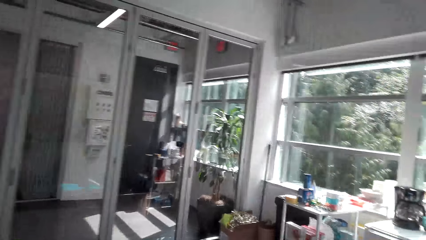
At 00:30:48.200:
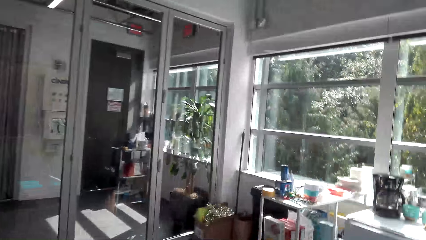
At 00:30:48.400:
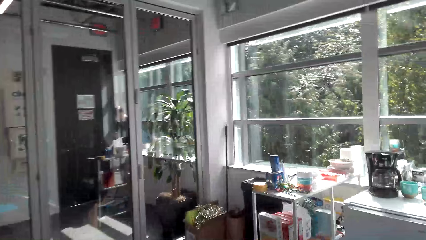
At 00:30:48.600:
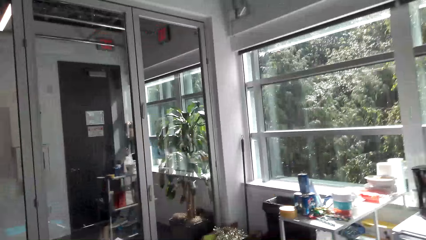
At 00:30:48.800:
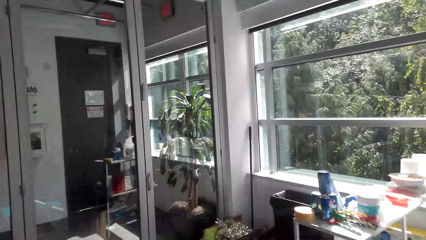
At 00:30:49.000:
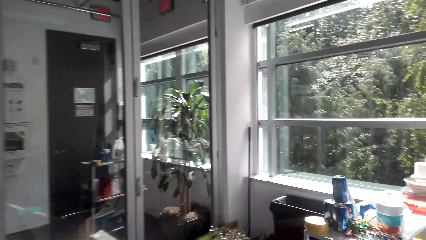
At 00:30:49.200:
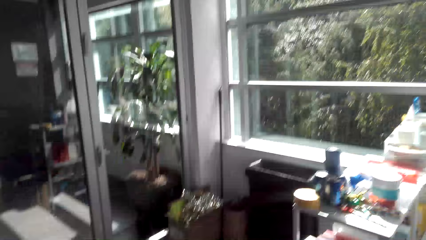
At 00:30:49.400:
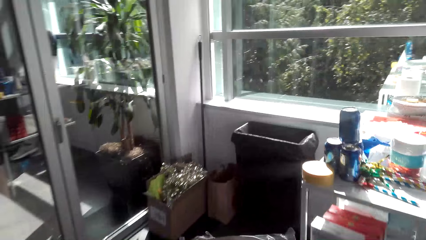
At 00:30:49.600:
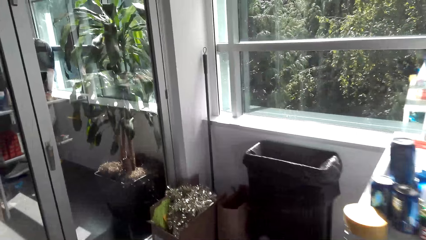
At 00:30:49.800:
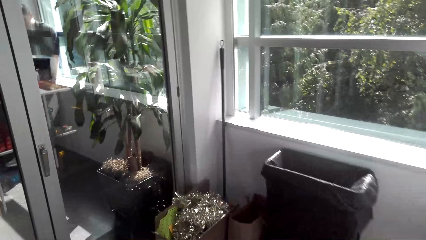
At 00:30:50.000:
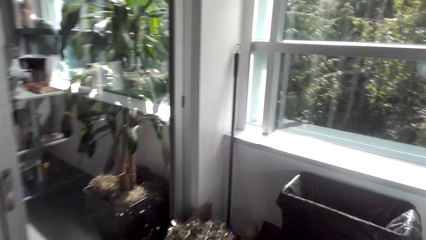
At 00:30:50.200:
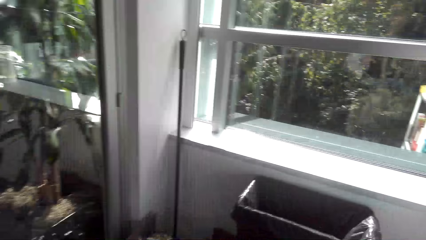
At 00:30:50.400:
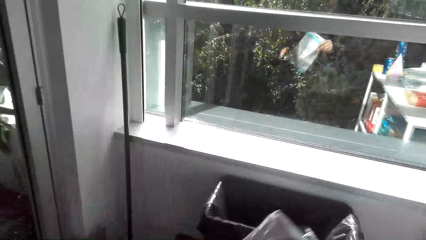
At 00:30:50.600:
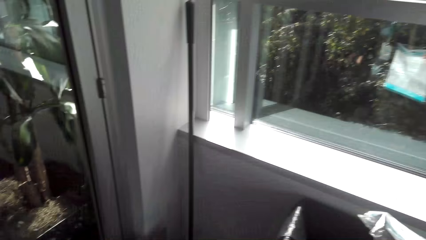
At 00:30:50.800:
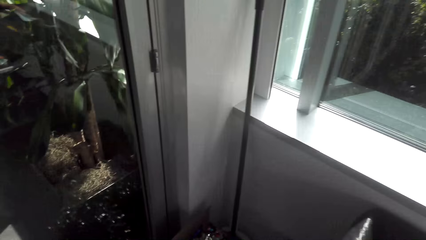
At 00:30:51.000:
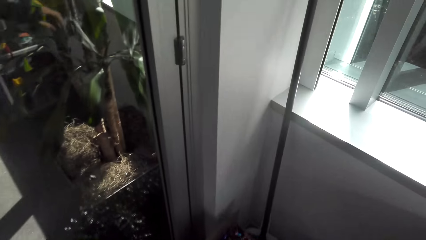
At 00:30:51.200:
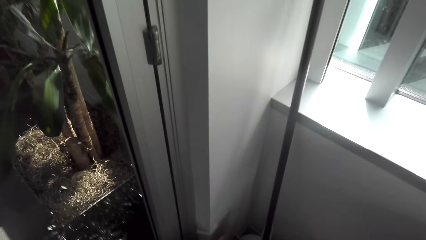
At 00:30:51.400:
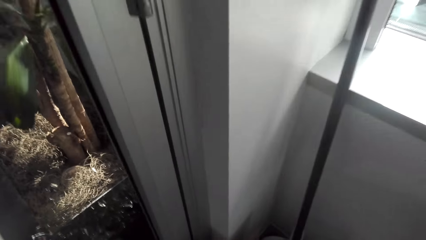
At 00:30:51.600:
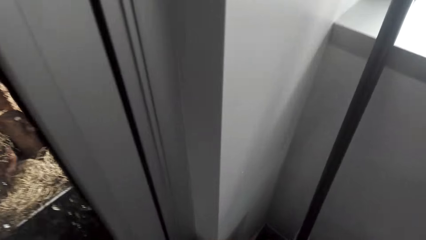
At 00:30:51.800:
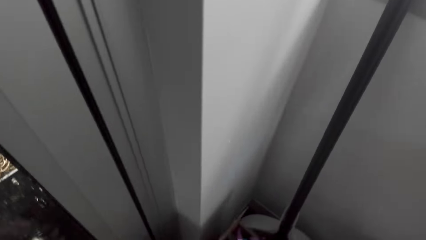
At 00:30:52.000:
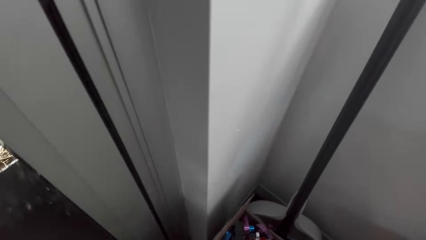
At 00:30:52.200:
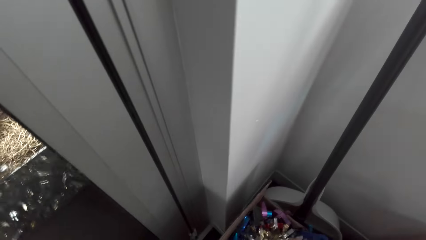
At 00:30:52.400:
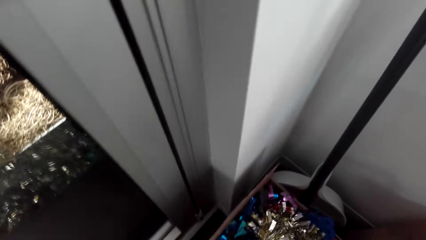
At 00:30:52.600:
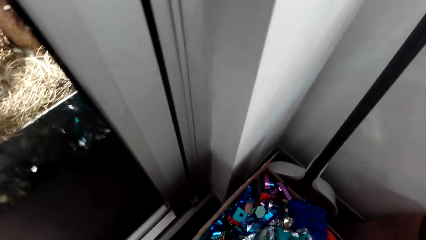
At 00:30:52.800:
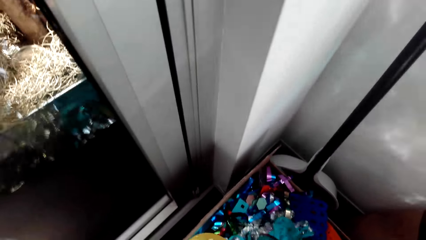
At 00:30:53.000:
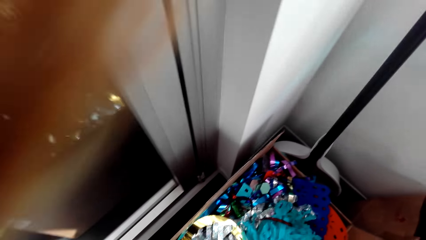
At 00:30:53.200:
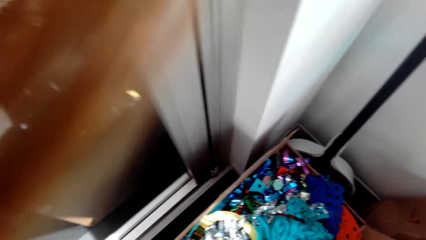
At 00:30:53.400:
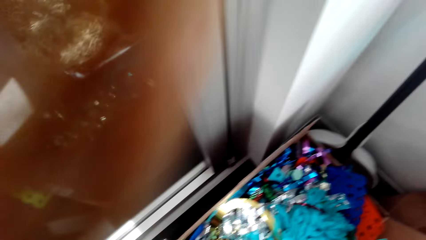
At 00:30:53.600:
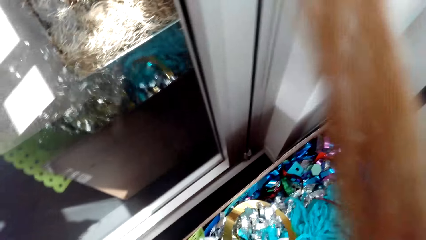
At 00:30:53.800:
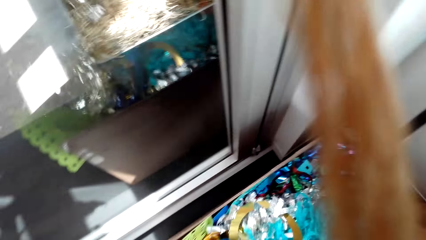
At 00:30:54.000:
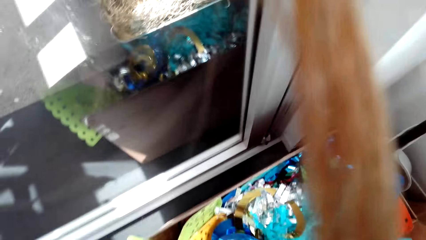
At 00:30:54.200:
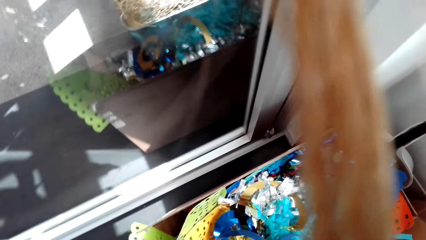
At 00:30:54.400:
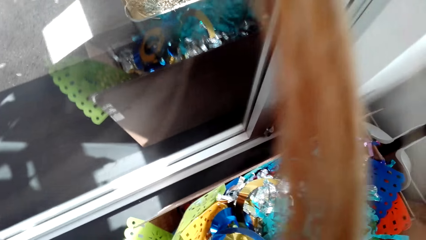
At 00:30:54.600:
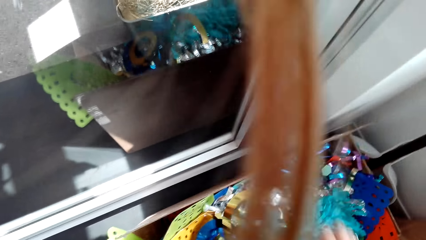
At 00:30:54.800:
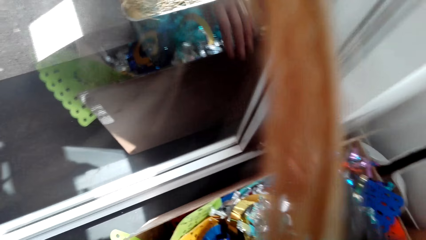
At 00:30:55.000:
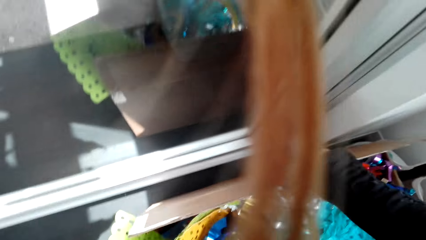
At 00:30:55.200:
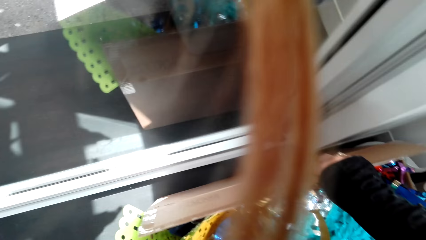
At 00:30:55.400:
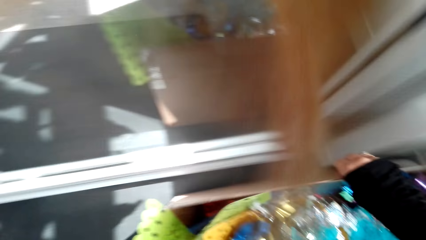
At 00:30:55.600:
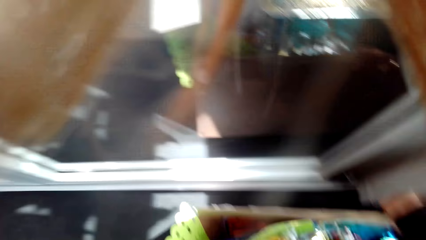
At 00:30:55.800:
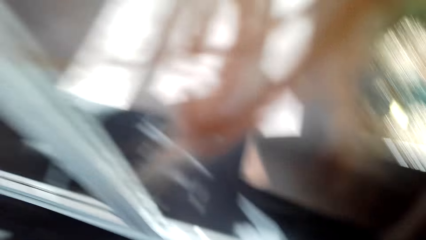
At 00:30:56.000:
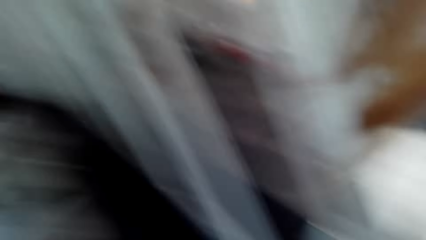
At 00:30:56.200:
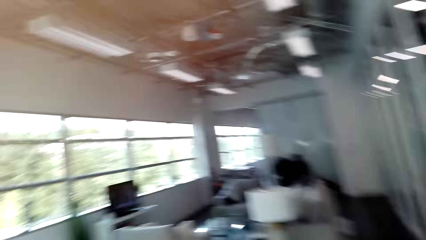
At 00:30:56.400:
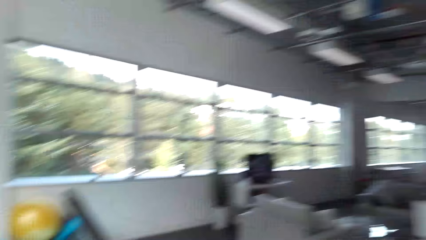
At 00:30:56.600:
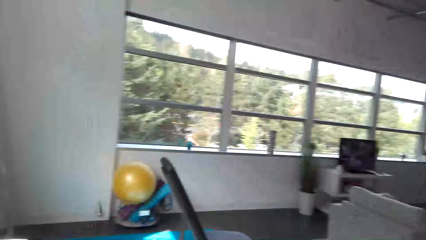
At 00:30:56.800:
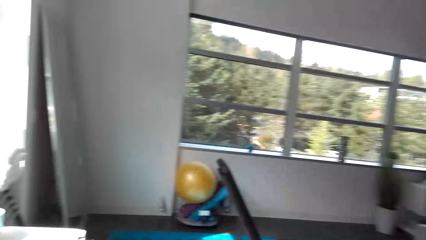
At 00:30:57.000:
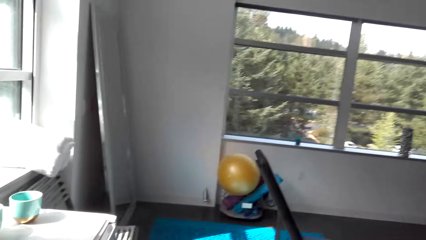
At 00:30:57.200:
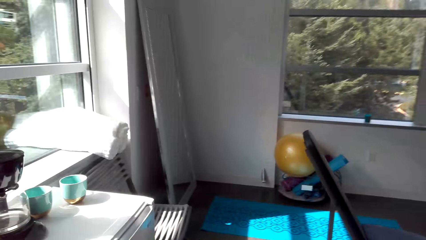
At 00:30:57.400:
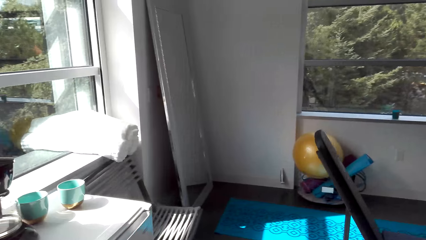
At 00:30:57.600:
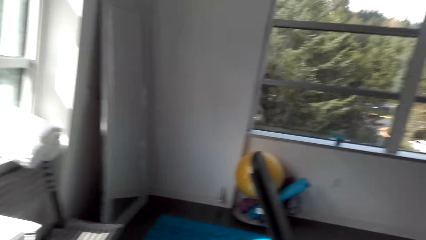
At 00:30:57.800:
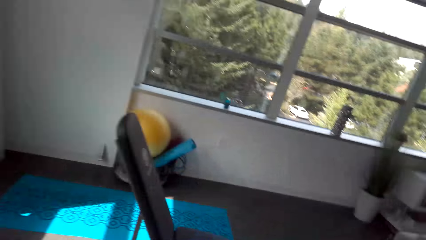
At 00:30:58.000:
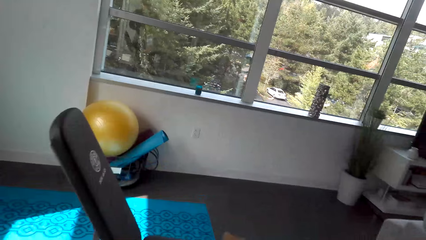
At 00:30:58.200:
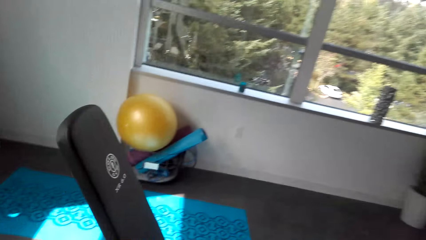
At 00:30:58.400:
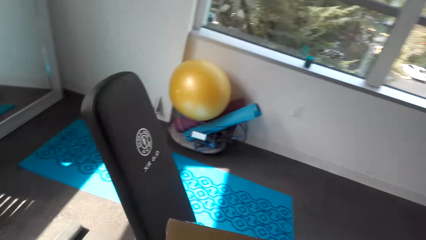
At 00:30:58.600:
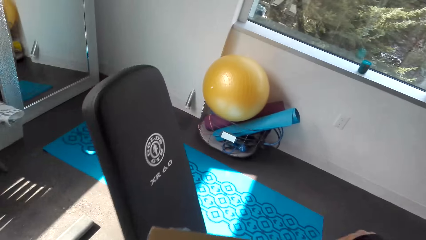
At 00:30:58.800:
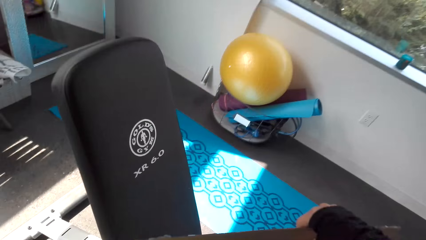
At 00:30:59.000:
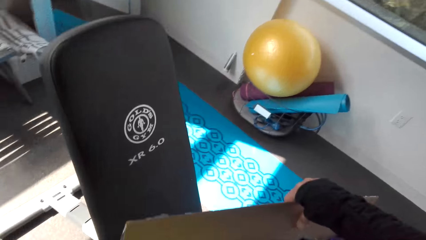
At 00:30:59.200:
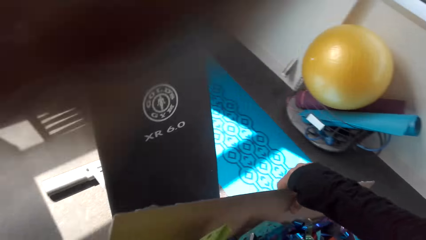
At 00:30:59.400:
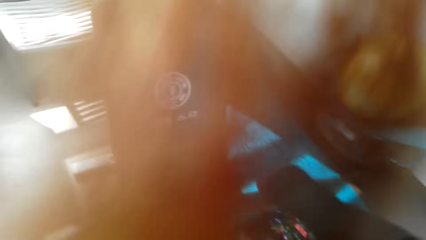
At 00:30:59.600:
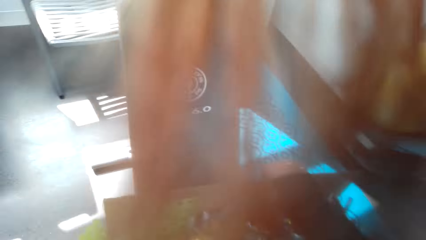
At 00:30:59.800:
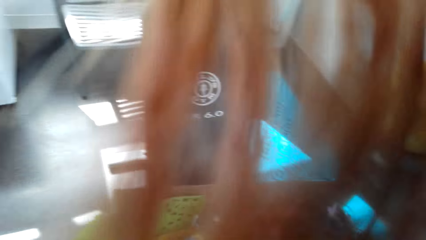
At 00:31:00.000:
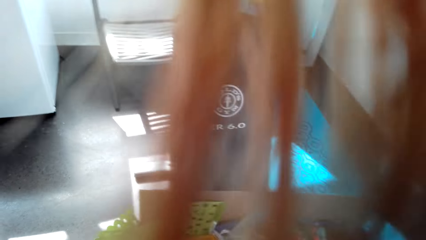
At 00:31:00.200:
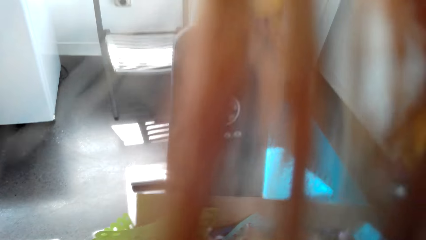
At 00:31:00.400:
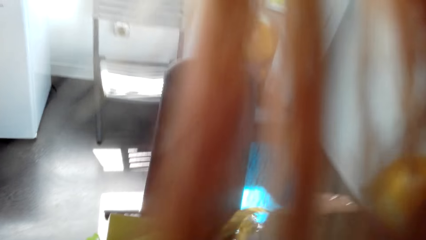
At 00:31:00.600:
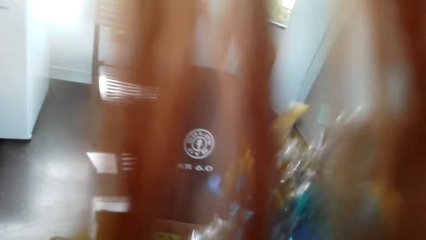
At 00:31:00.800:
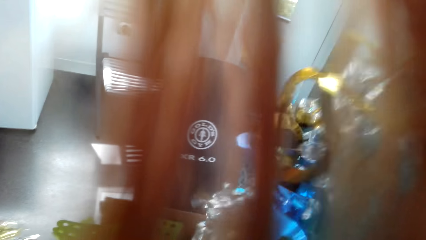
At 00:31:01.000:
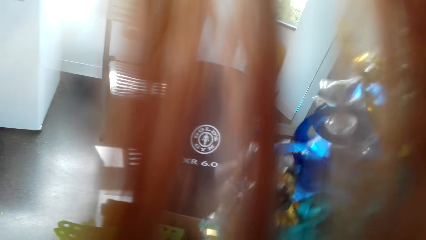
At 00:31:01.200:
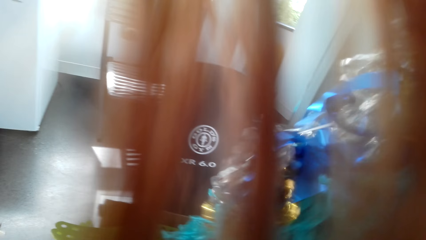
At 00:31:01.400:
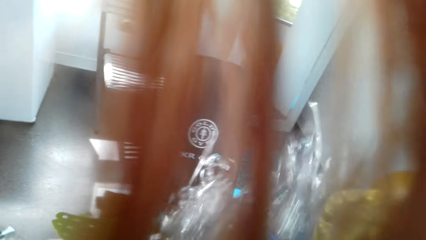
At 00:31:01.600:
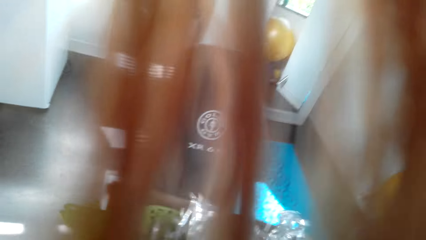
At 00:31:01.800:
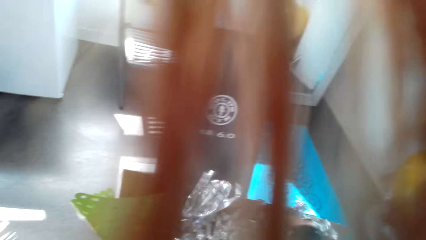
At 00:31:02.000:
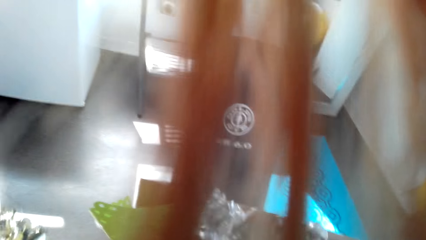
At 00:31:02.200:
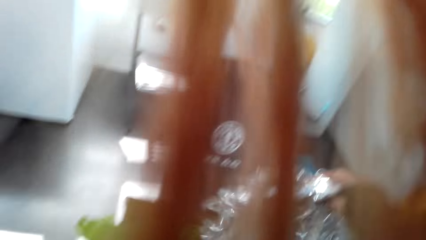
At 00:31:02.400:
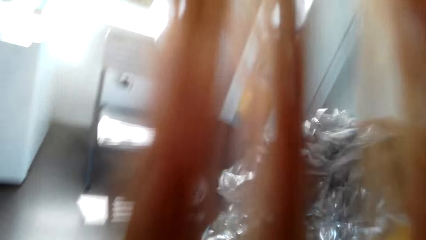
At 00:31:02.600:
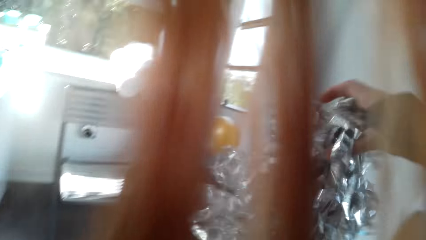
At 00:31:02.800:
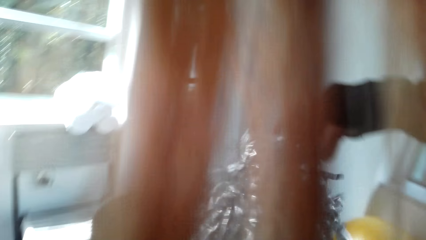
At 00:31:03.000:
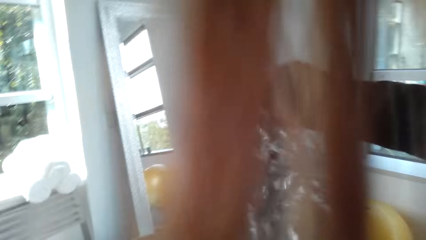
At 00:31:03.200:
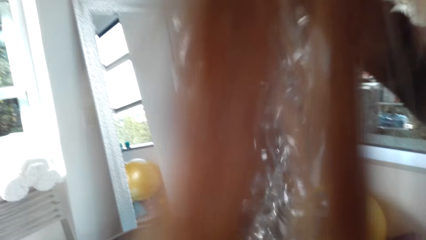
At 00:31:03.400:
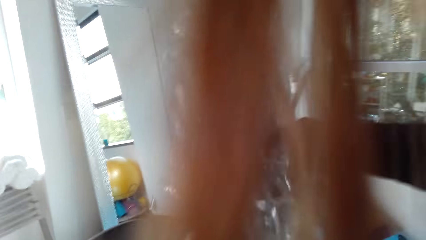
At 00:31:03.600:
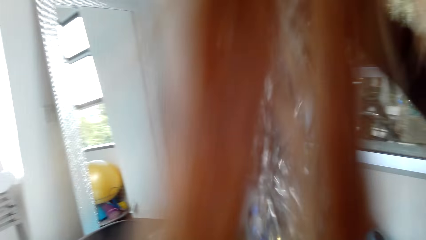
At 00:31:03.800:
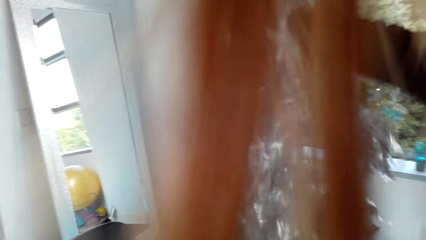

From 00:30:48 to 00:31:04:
The camera wearer throws the trash into the dustbin. They pick up the box of decoration items. They carry the box with decorations. They put the box of decoration items on the table. They lift up the decorations in the box. They pick up the decoration item.
